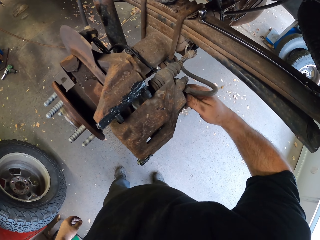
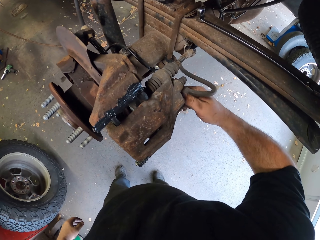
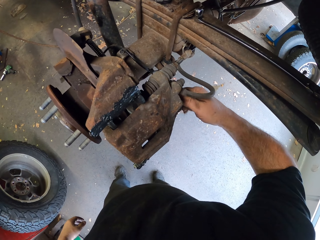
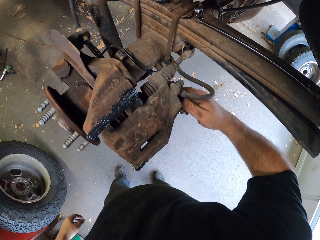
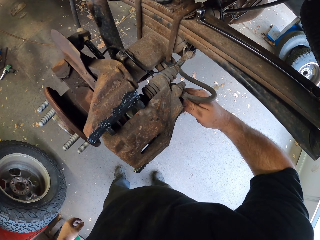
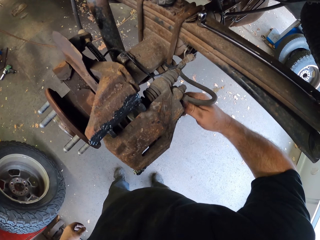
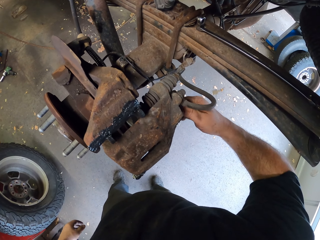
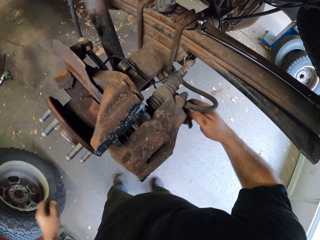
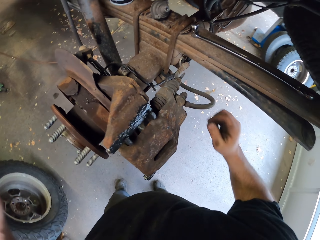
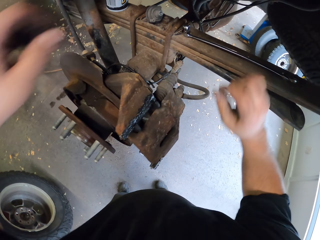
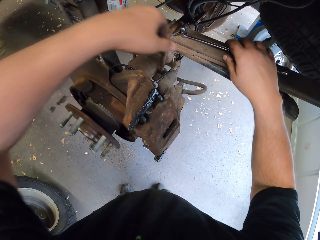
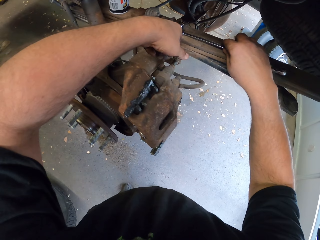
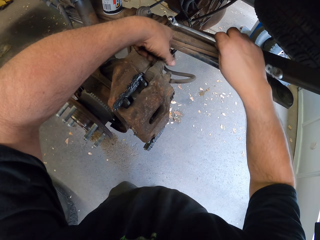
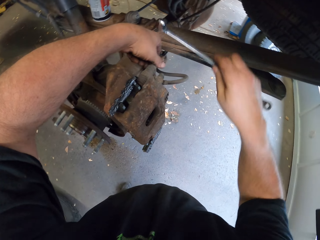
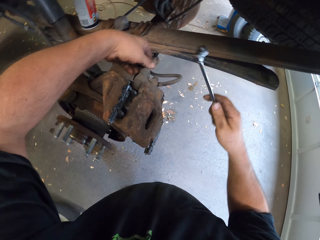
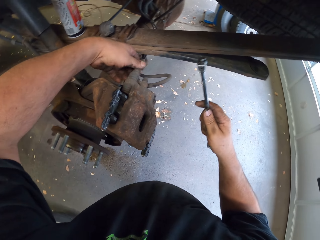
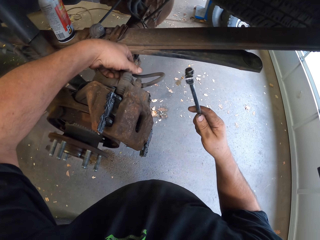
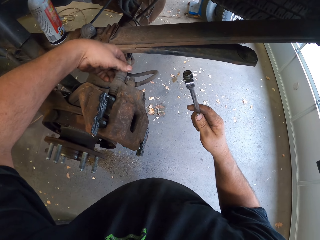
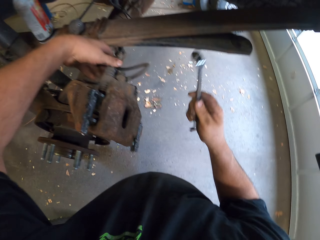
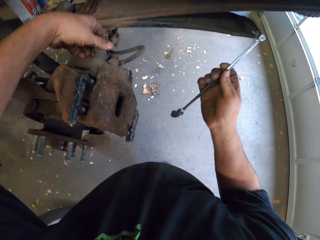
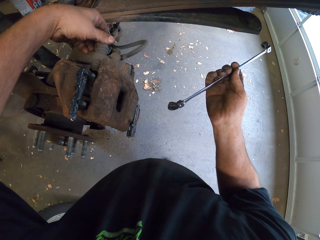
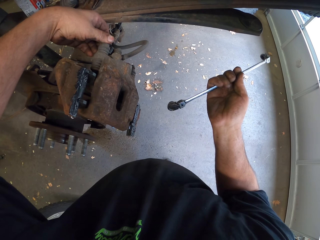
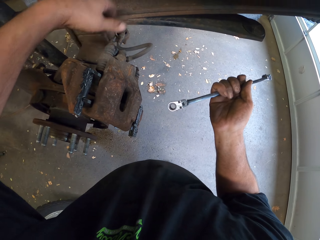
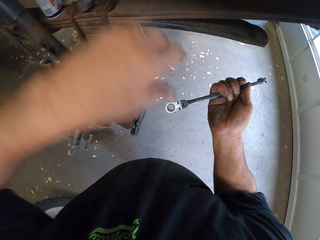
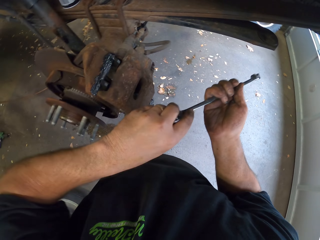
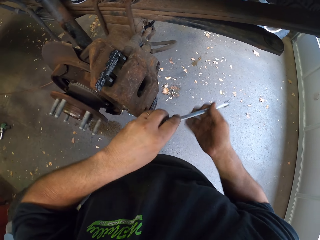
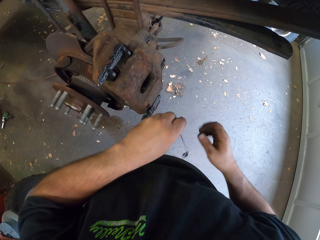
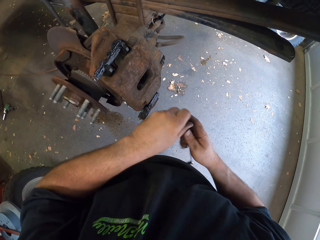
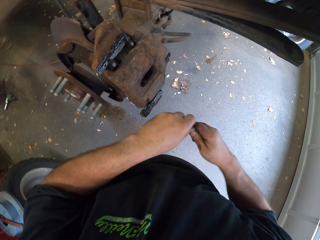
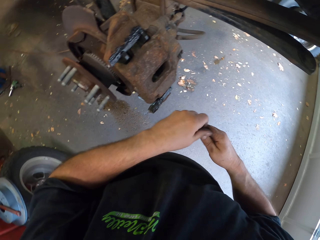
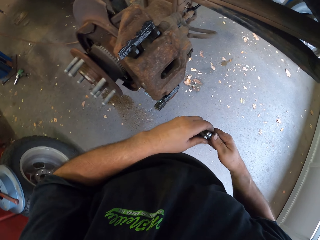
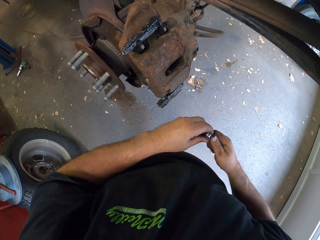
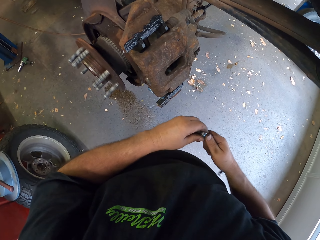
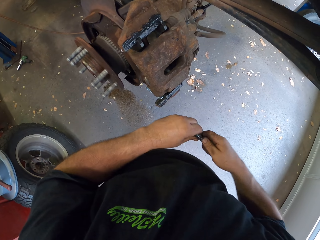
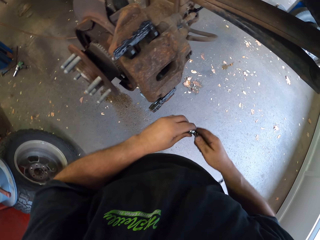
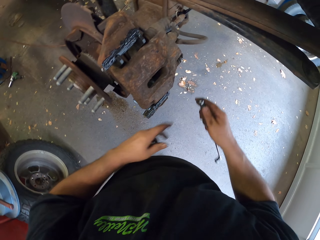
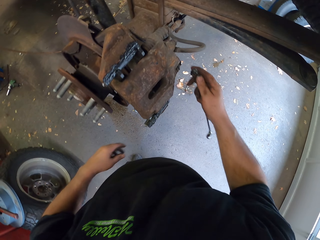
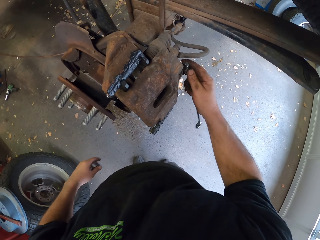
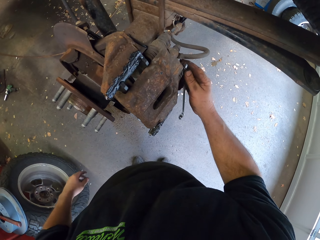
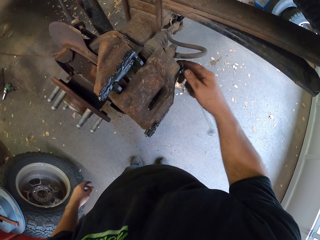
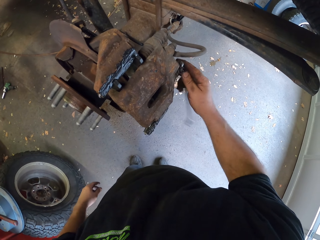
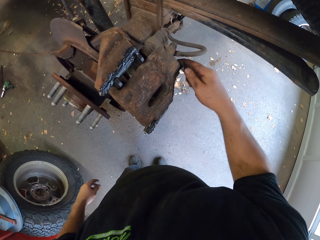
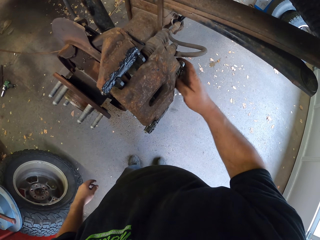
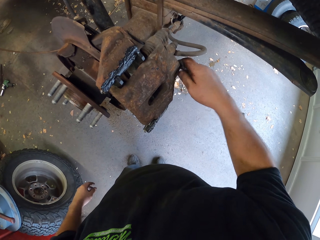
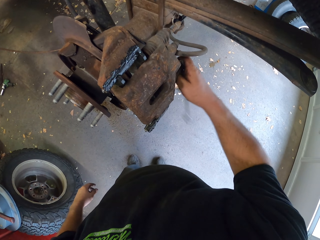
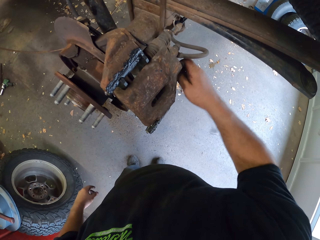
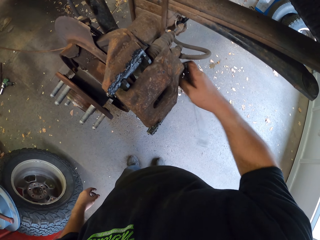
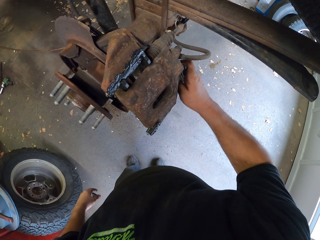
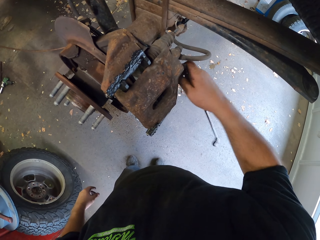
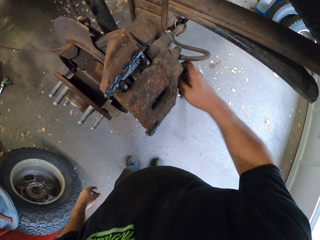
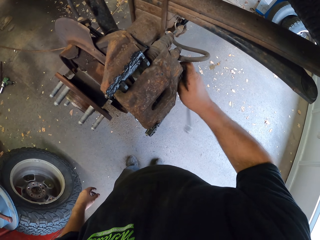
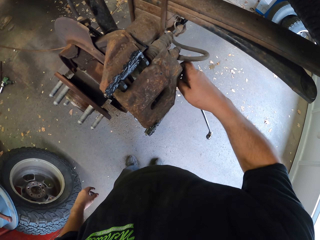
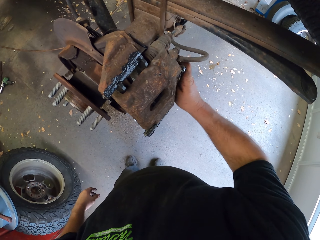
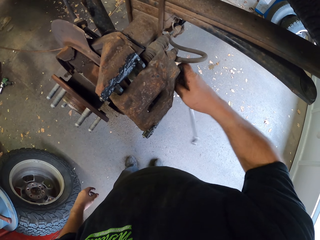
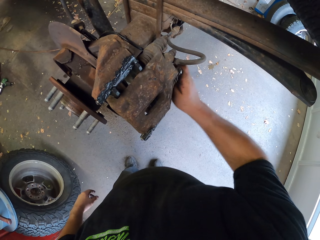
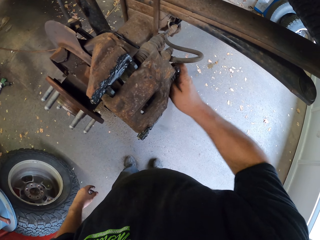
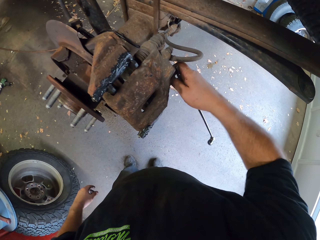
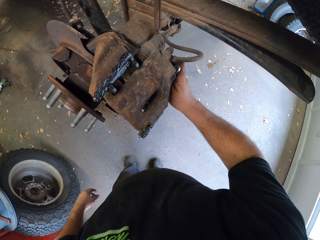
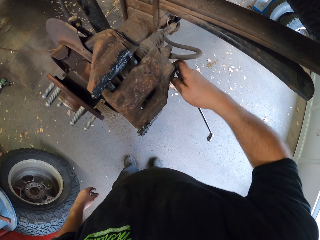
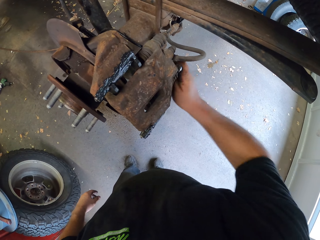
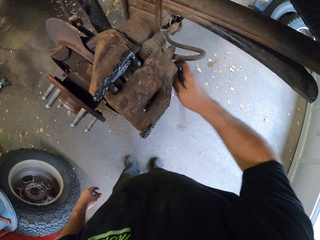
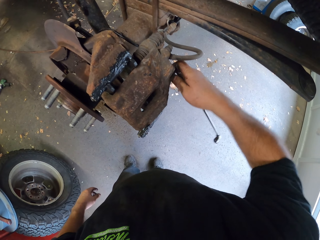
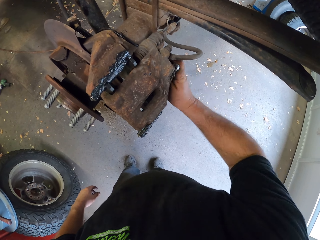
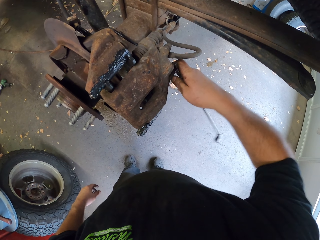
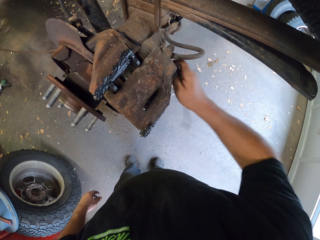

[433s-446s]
The camera wearer picks up the wrench or spanner from the car frame. They fasten the brake rotor. They fix the bleeder screw with the wrench.

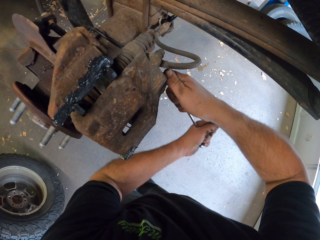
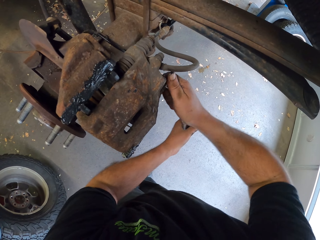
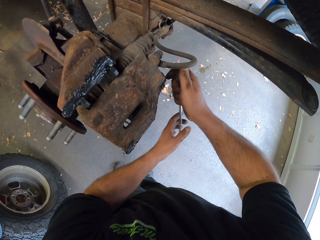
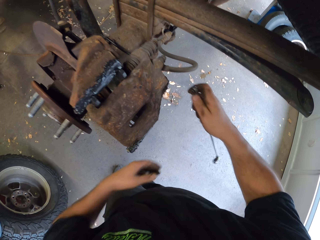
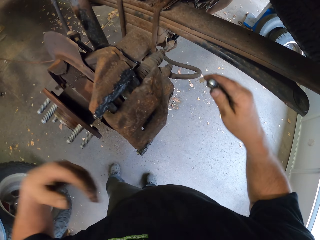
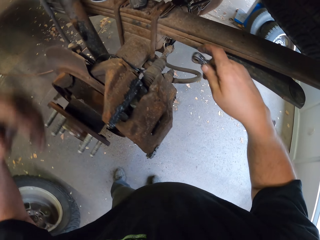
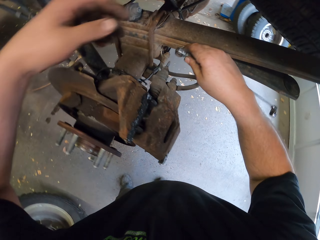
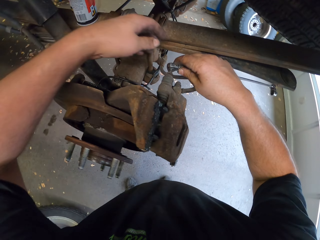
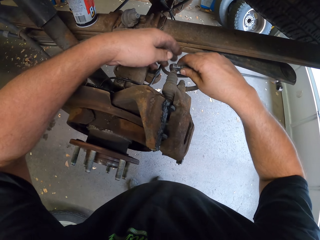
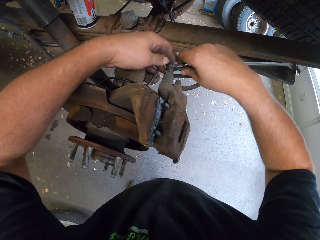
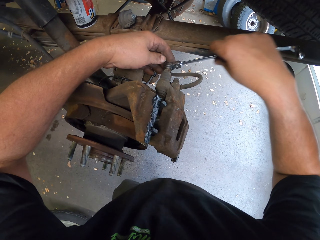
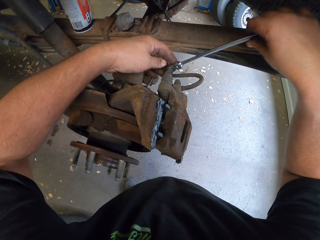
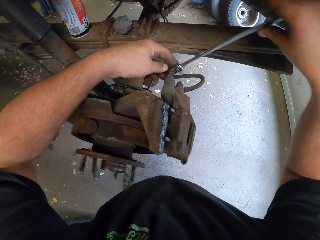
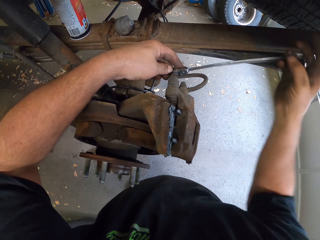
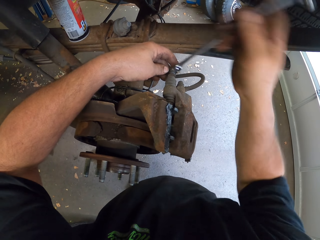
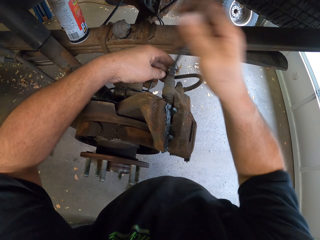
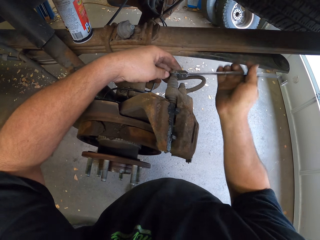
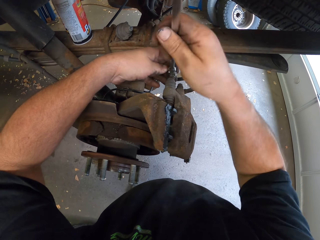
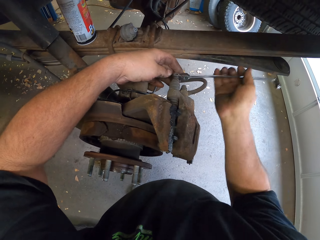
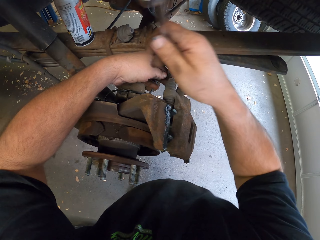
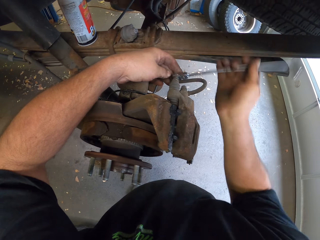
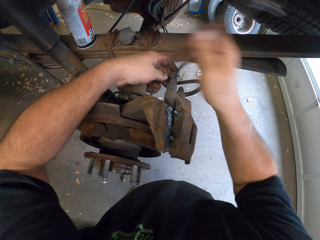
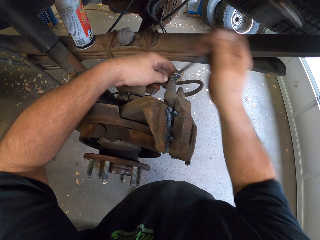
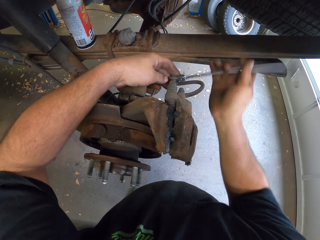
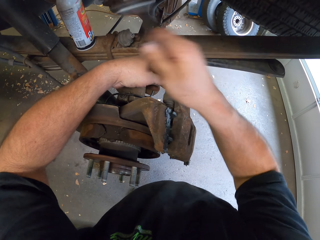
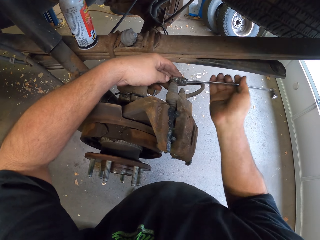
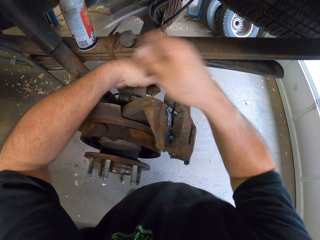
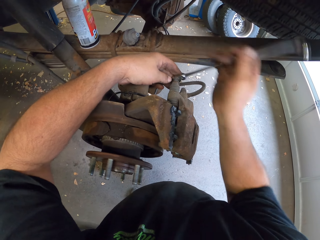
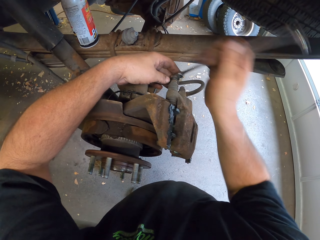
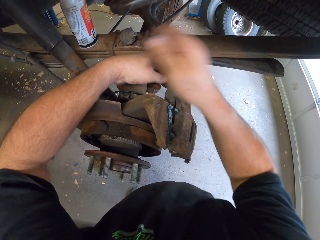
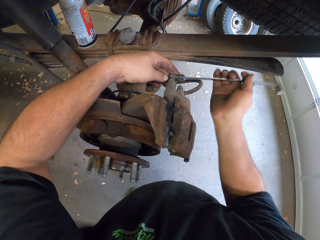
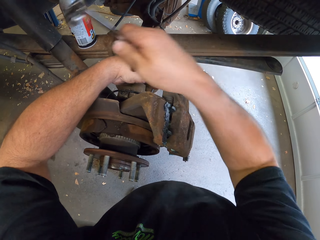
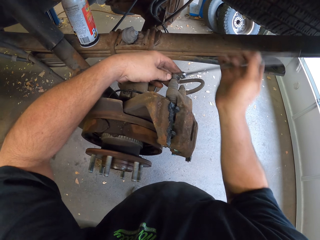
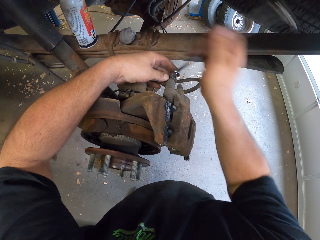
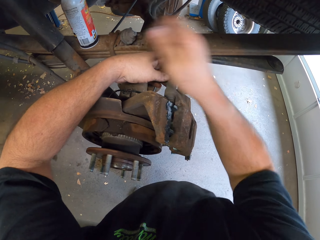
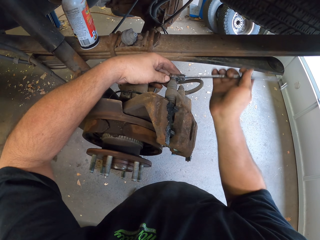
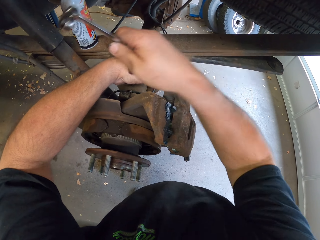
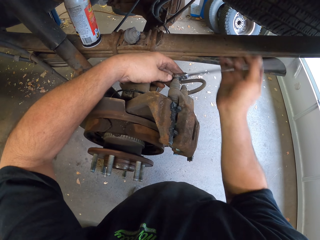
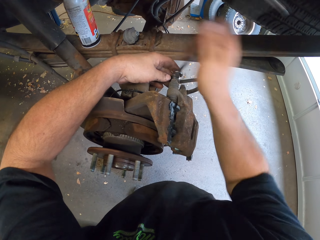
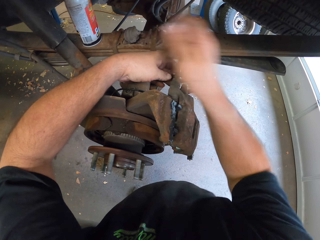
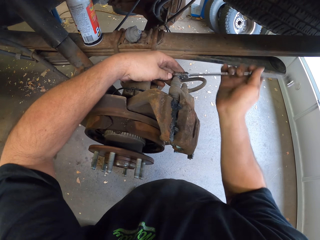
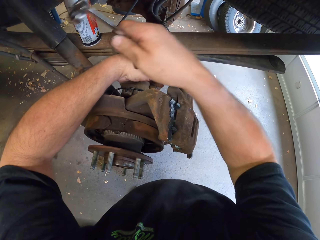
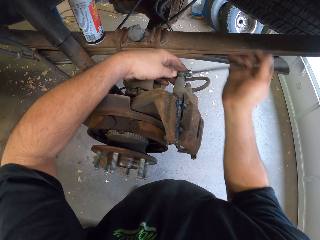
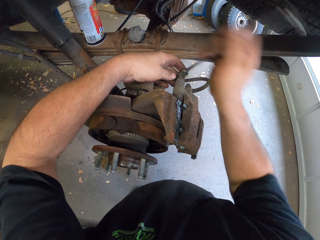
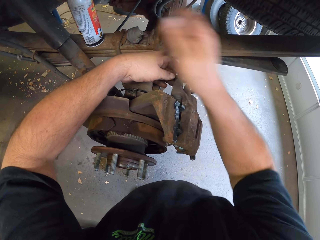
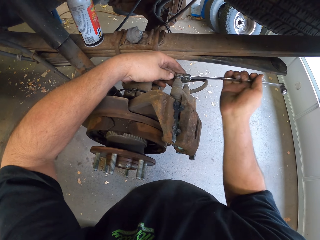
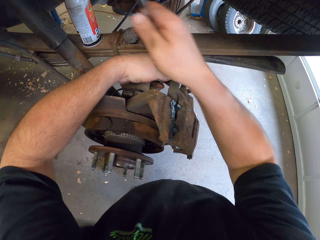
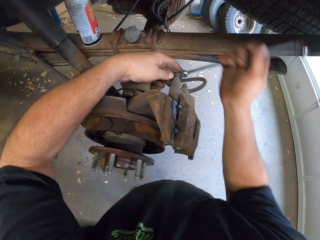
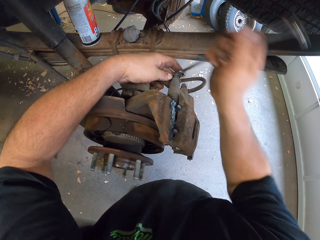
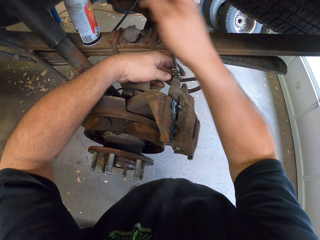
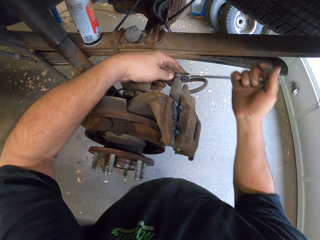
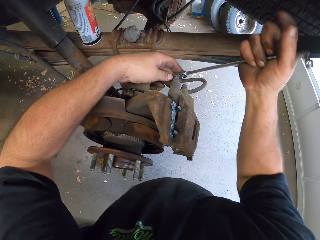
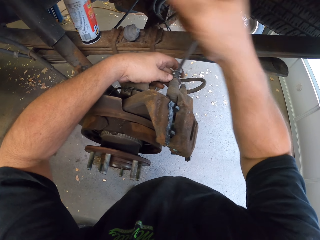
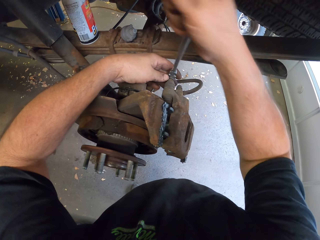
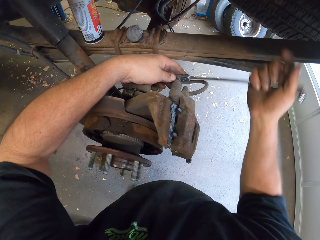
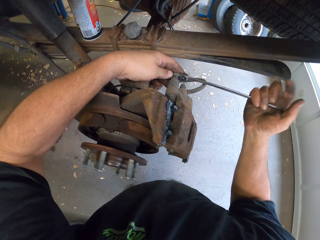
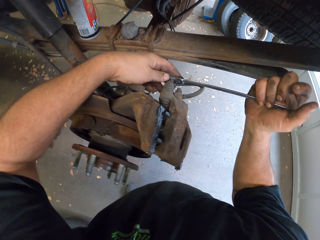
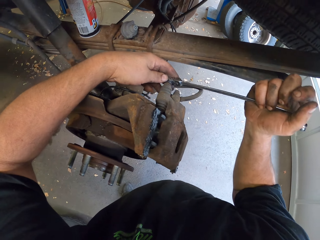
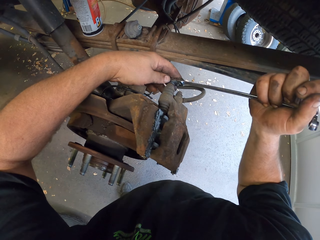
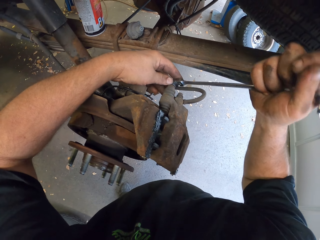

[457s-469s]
The camera wearer fastens the bolt with the spanner.
